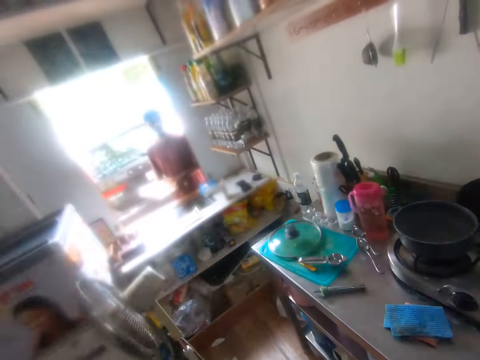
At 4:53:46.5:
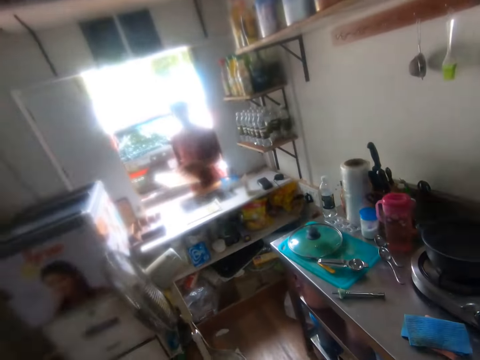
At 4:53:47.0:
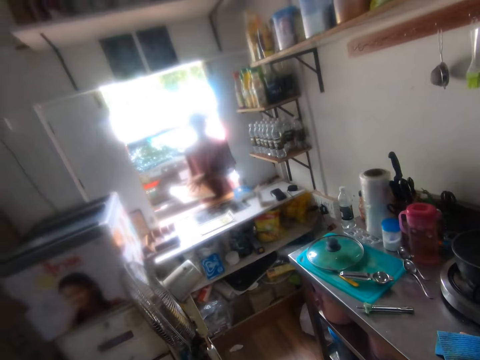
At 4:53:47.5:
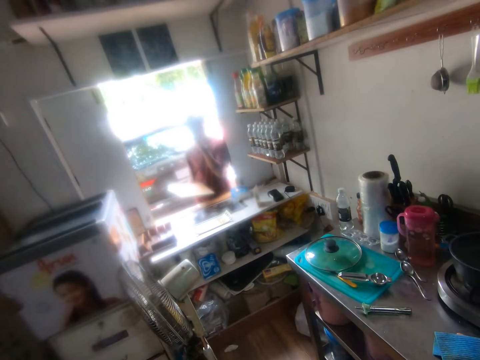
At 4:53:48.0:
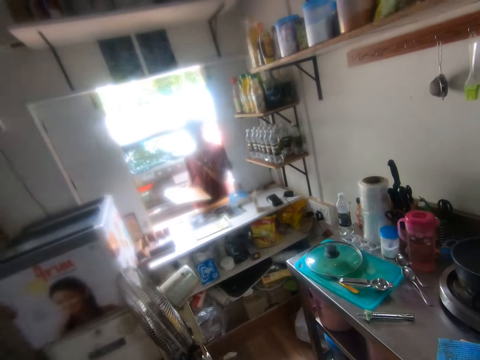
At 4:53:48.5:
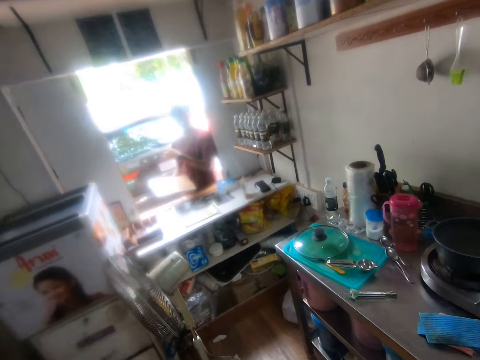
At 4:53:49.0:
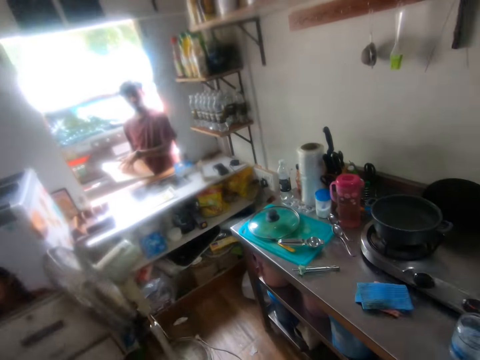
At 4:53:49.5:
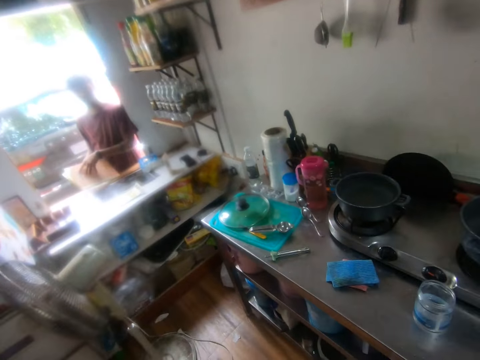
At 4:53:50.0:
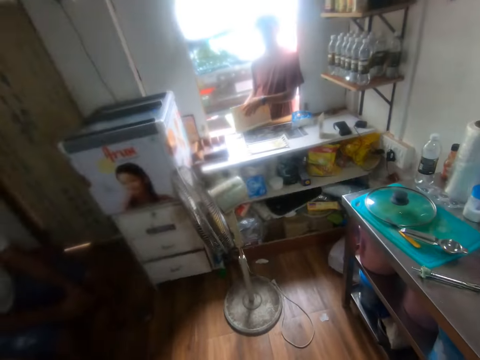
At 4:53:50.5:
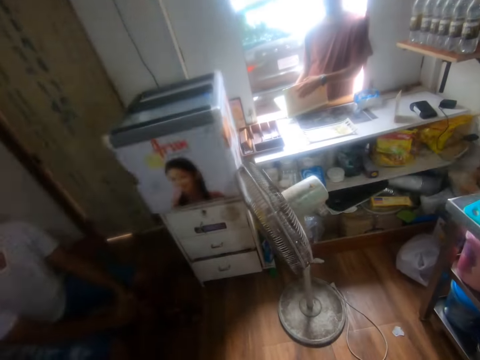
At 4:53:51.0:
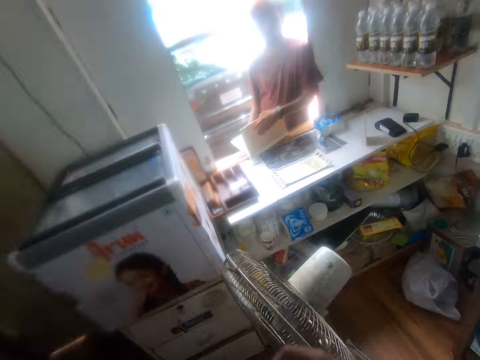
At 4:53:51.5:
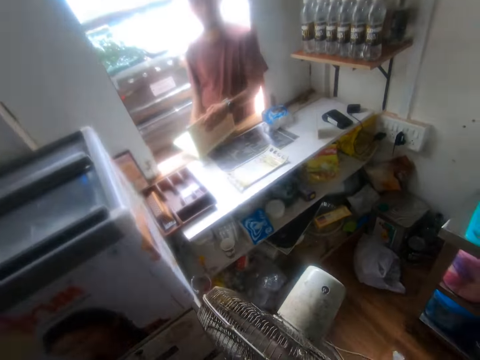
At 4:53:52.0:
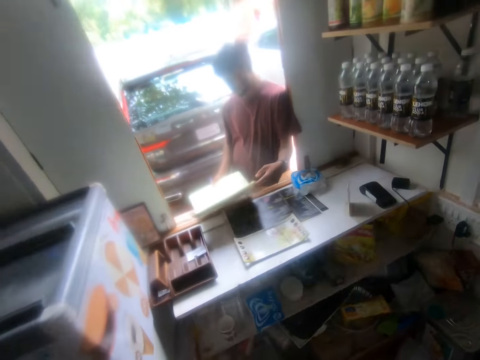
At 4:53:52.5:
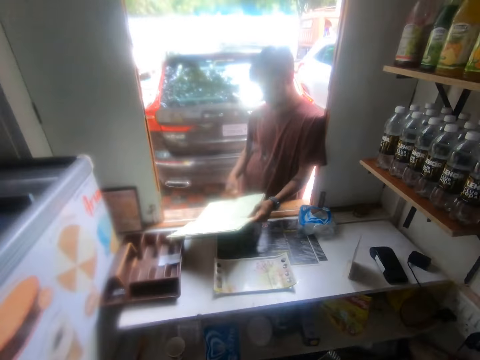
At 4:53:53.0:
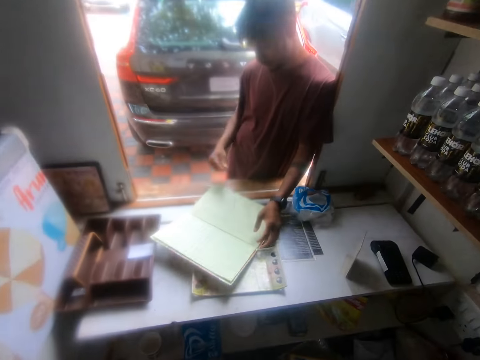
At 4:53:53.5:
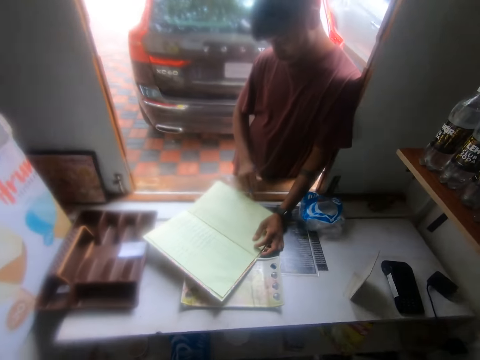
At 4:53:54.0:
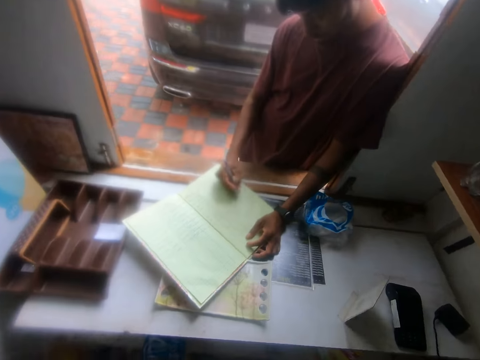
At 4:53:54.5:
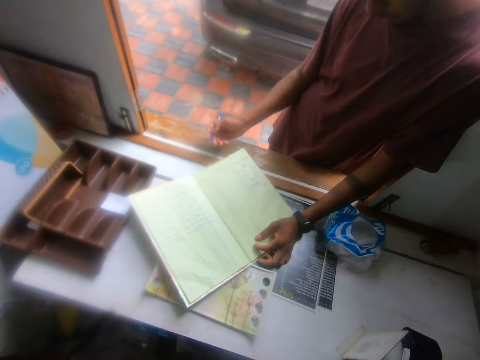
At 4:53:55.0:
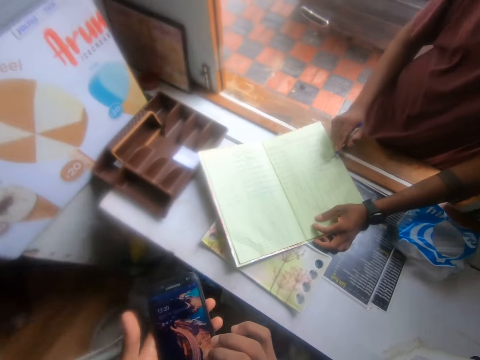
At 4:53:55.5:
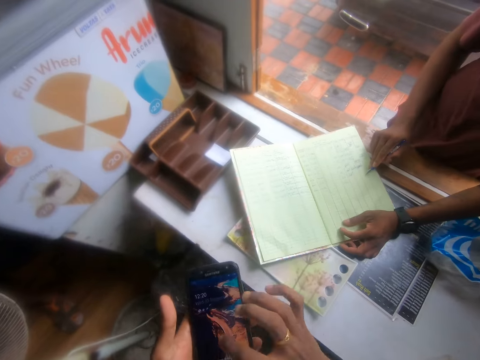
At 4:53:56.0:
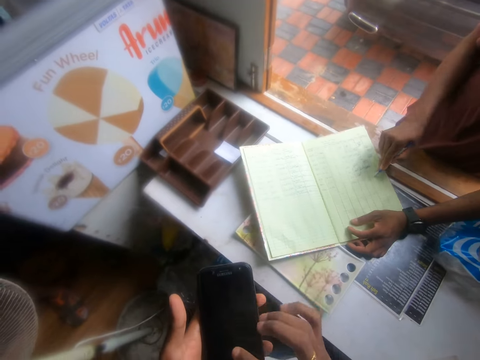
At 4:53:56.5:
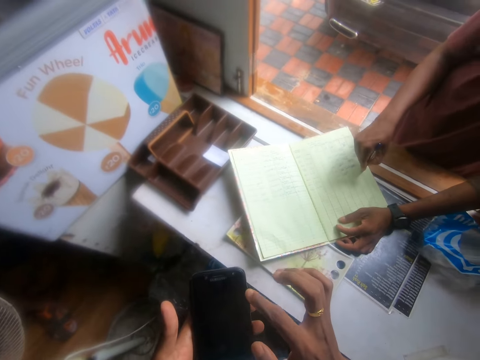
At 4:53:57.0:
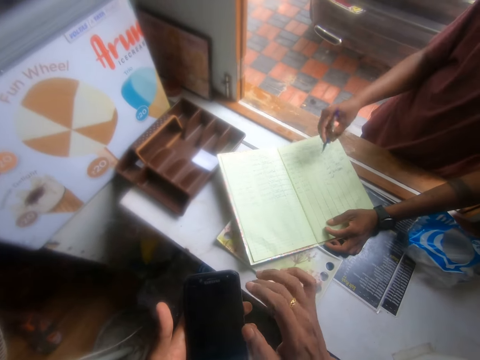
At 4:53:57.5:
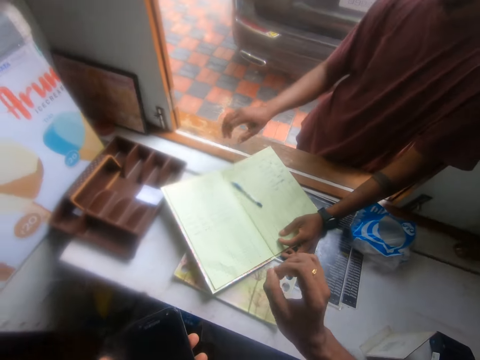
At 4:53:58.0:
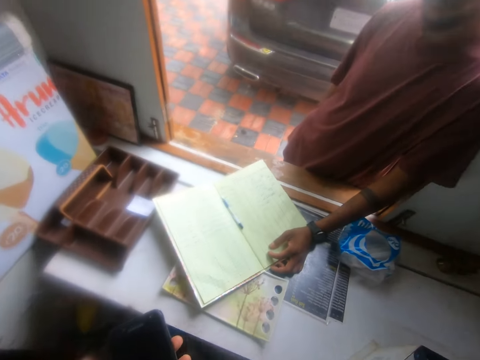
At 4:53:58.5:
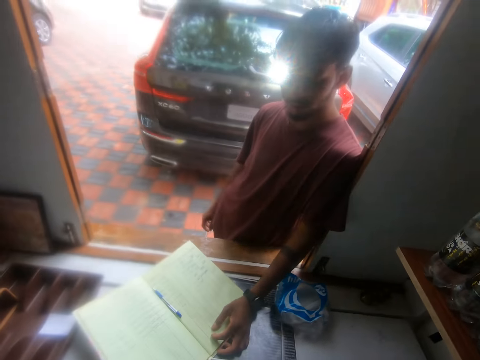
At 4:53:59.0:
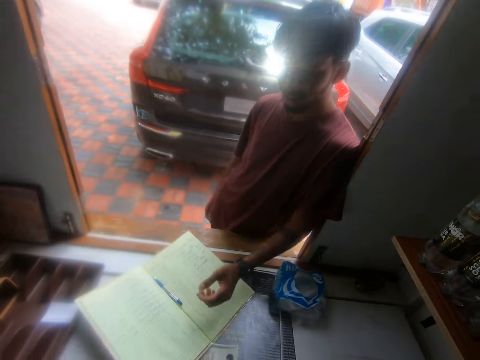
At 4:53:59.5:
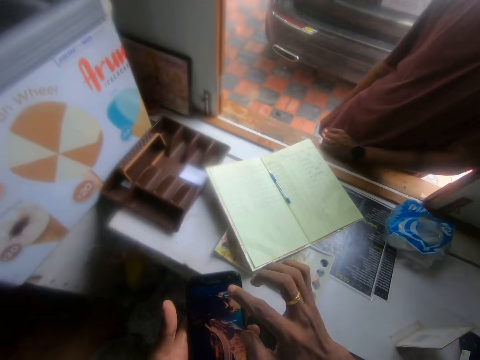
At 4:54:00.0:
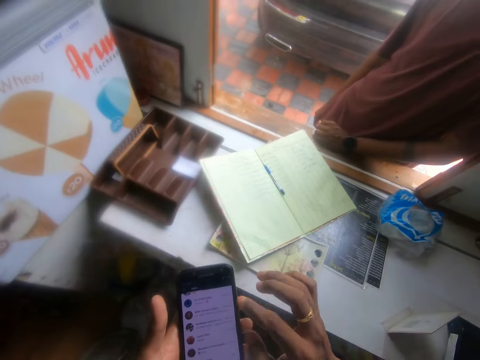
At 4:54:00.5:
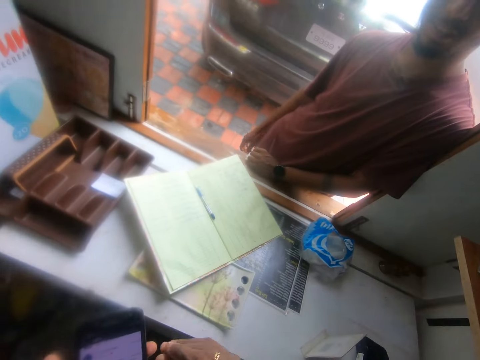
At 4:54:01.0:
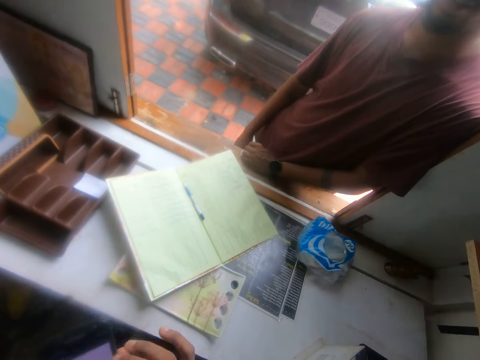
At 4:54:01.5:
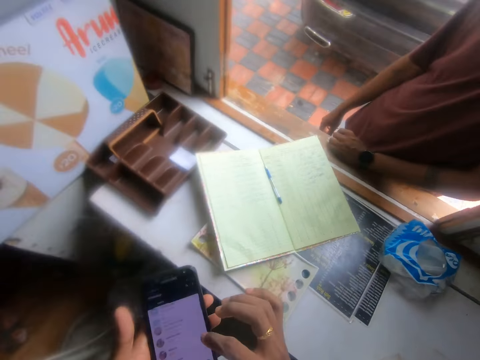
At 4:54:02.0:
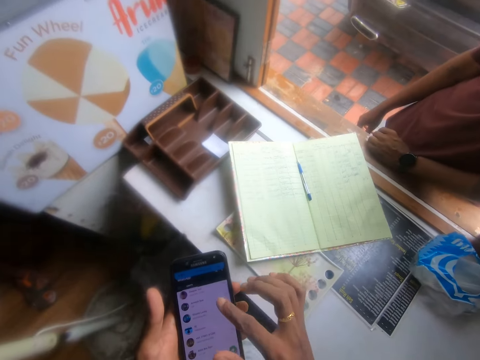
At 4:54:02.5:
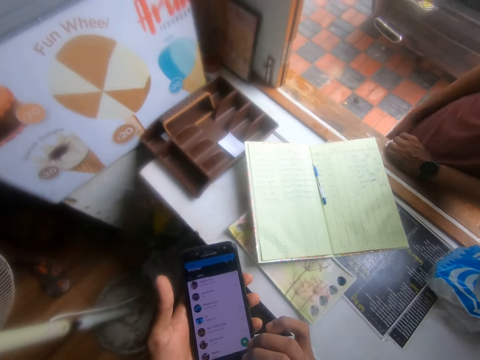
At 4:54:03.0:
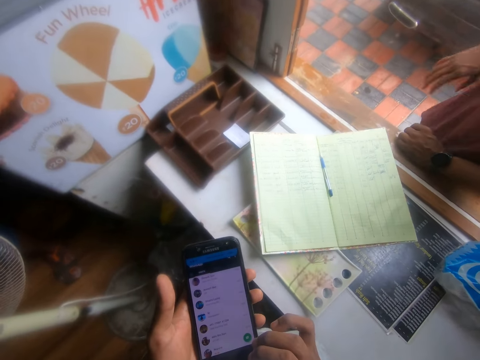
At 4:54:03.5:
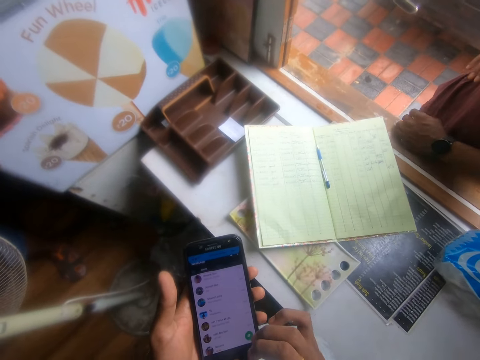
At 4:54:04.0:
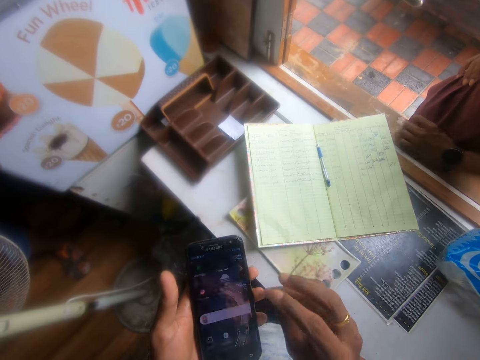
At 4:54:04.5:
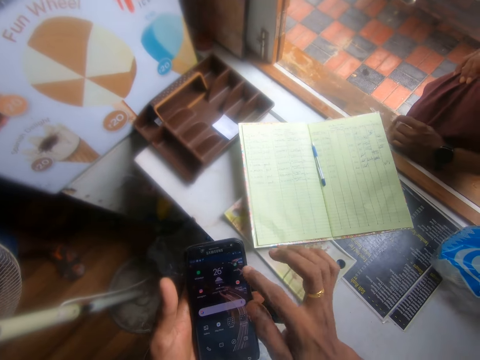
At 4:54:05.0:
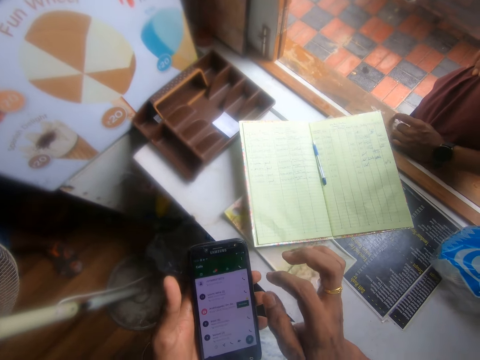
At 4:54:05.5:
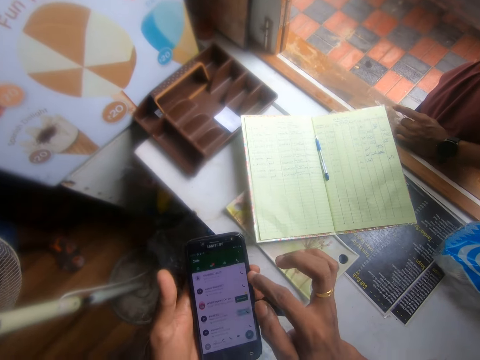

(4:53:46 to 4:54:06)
The camera wearer interacts with a man. The man speaks to the camera wearer. The man drops a book in his hands on a table. The man opens the book in his hands on the table. The camera wearer walks towards the counter. He operates the phone in his left hand. He scrolls his phone. The man drops the pen in his right hand on the book on the table. The camera wearer speaks to the man. He scrolls his phone.

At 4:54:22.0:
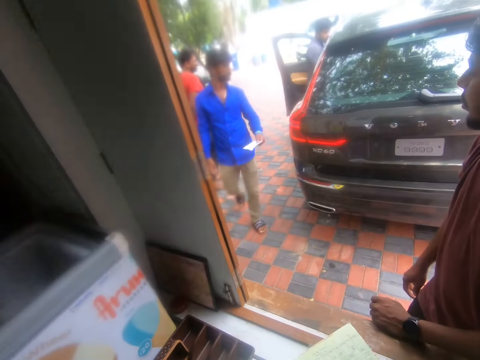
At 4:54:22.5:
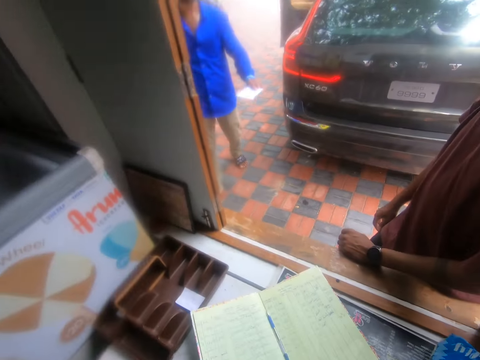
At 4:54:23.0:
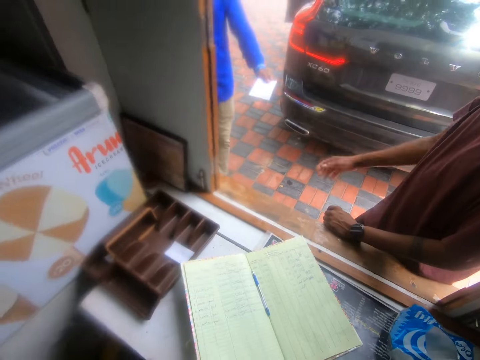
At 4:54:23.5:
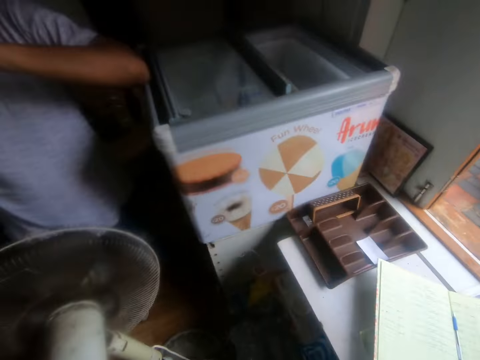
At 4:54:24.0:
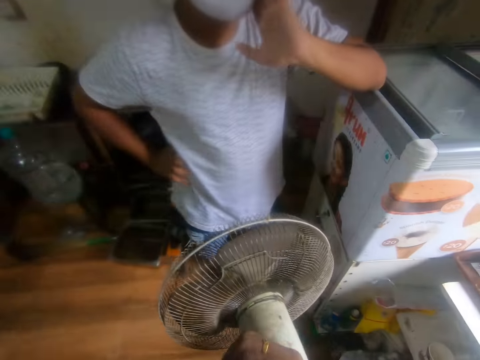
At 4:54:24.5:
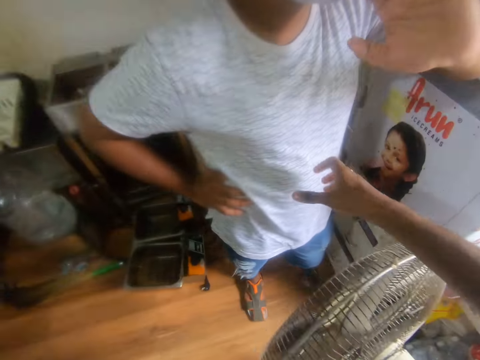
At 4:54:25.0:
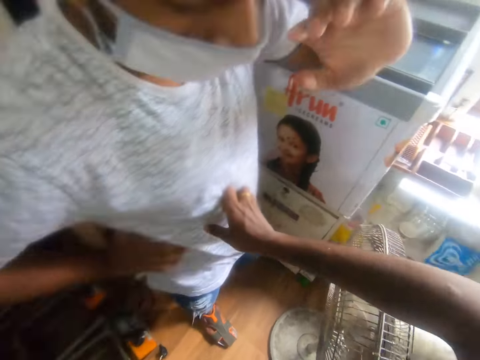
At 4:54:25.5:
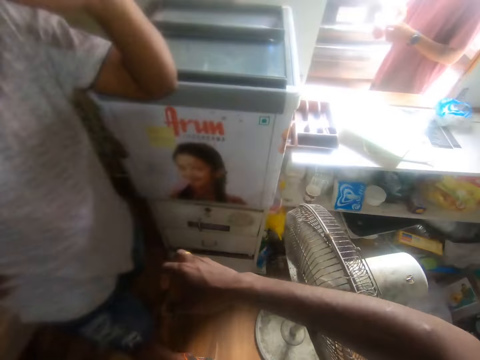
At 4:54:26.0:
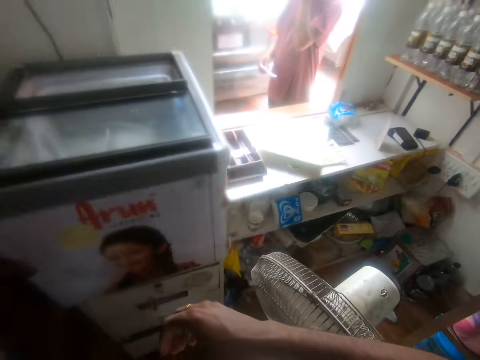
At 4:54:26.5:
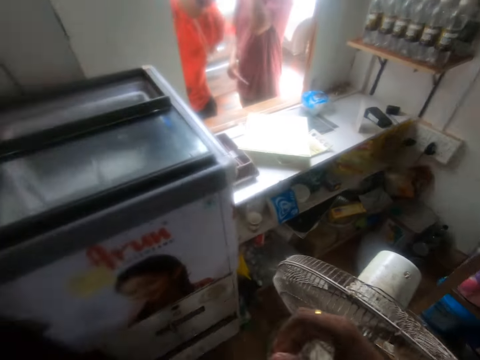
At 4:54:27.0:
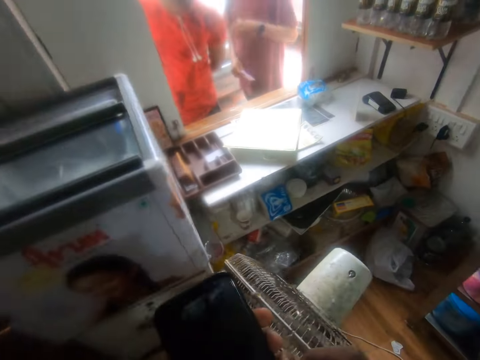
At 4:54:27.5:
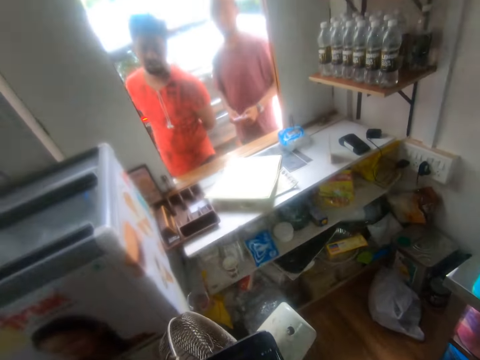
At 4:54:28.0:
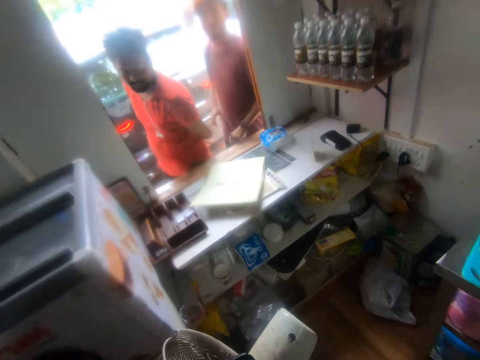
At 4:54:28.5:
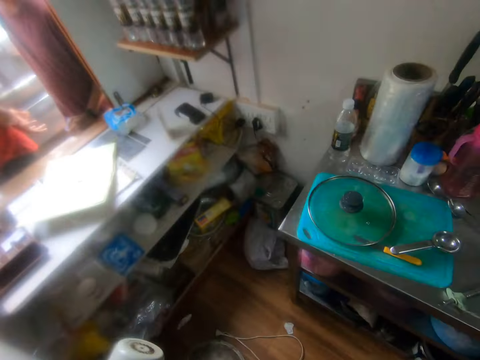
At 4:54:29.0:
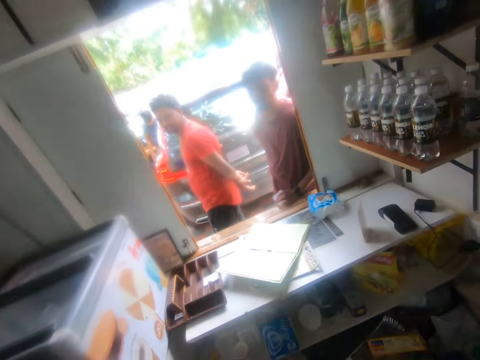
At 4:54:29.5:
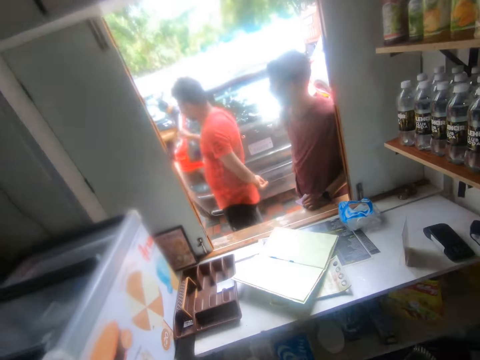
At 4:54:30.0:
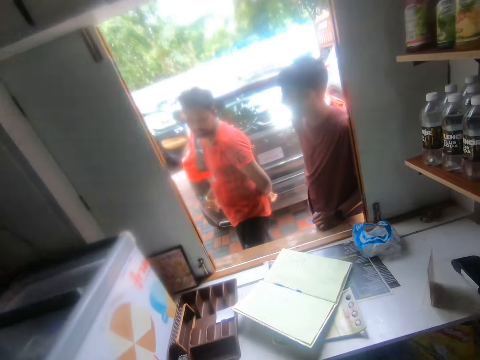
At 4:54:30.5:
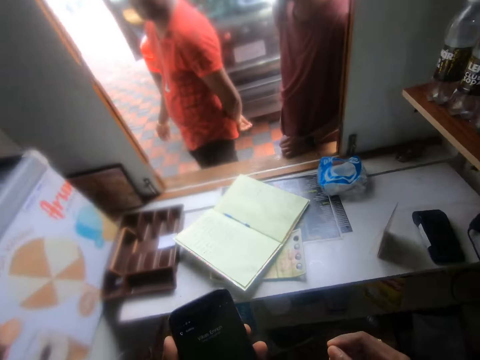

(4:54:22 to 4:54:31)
A man collects a piece of paper from another man. The camera wearer touches a third man on the stomach with his right hand. He interacts with the second man and scrolls his phone.
